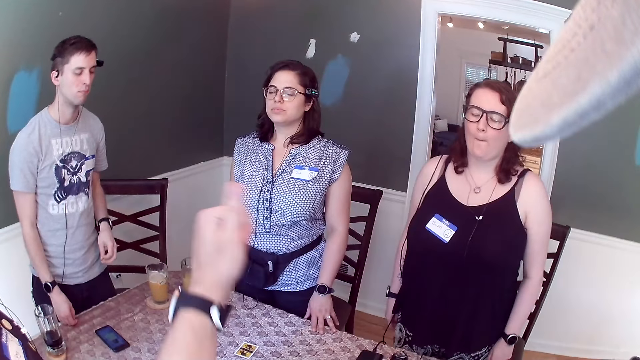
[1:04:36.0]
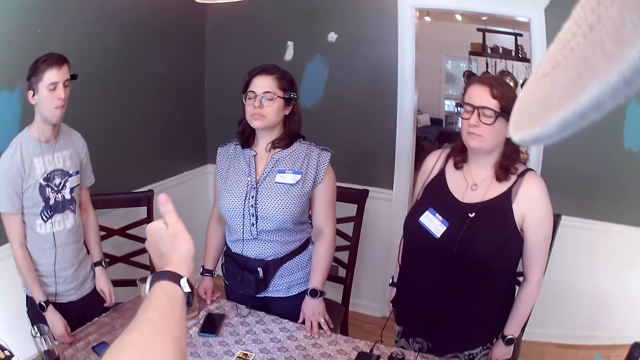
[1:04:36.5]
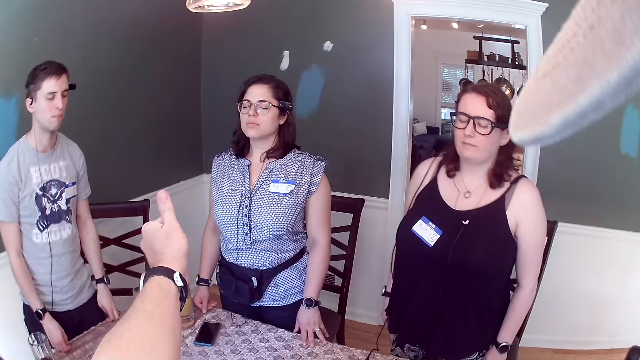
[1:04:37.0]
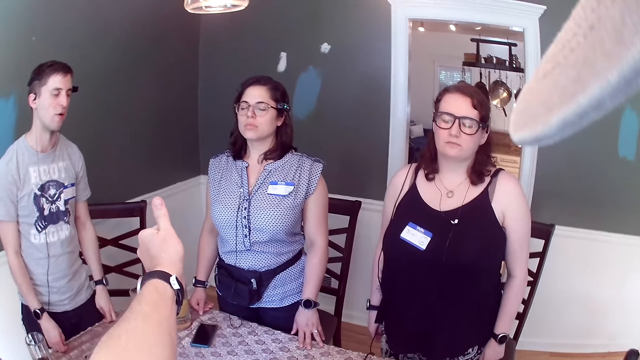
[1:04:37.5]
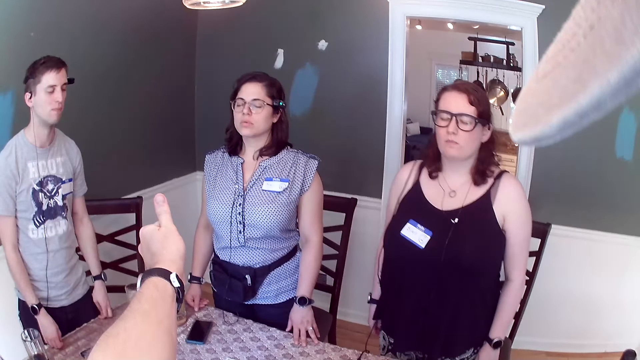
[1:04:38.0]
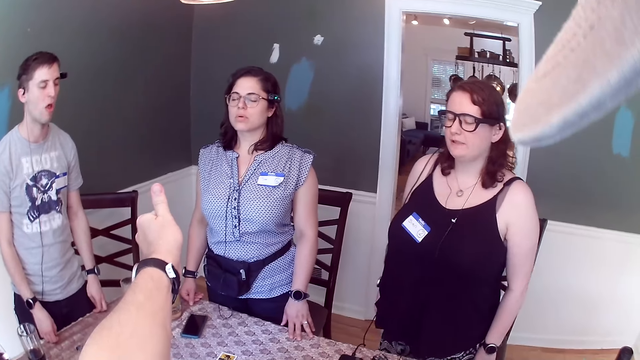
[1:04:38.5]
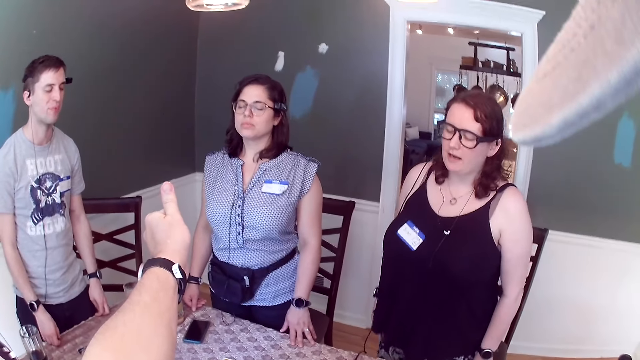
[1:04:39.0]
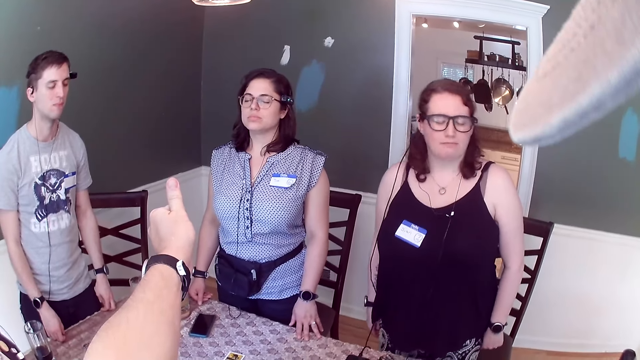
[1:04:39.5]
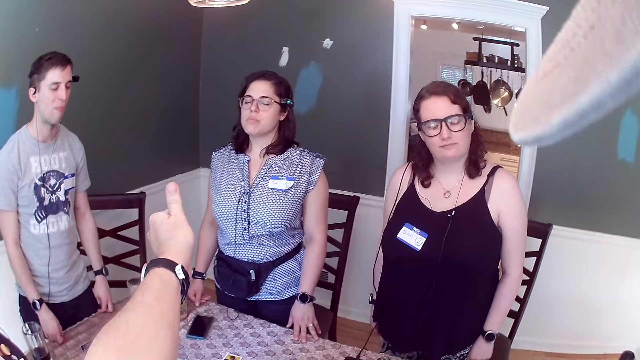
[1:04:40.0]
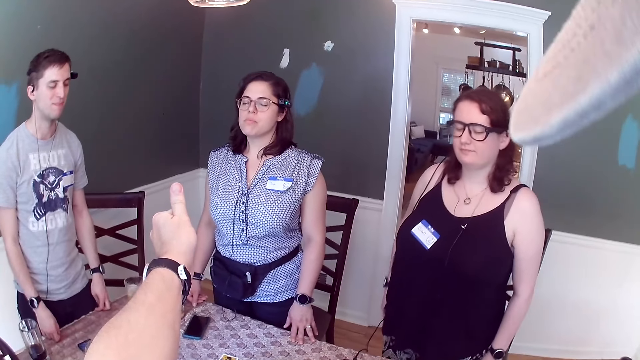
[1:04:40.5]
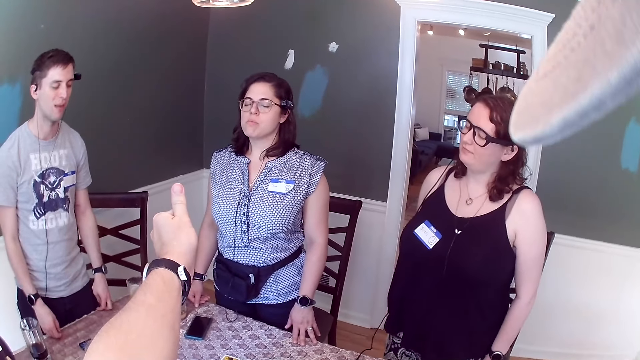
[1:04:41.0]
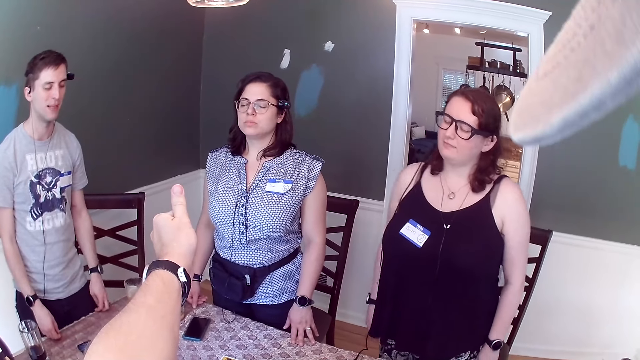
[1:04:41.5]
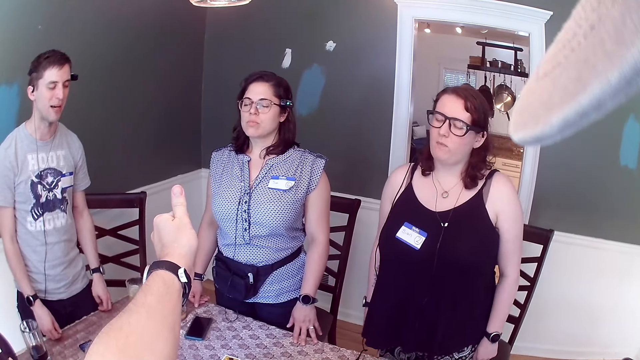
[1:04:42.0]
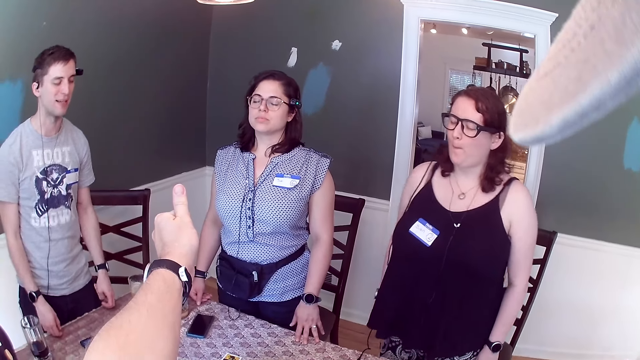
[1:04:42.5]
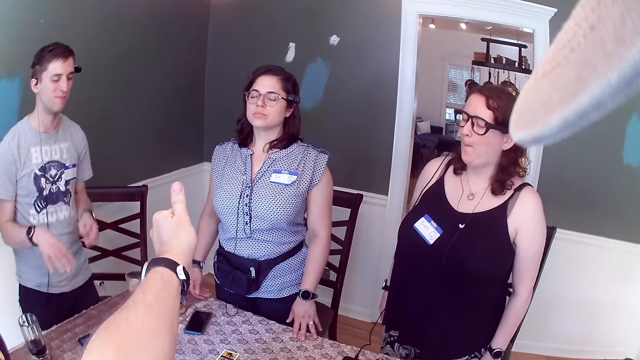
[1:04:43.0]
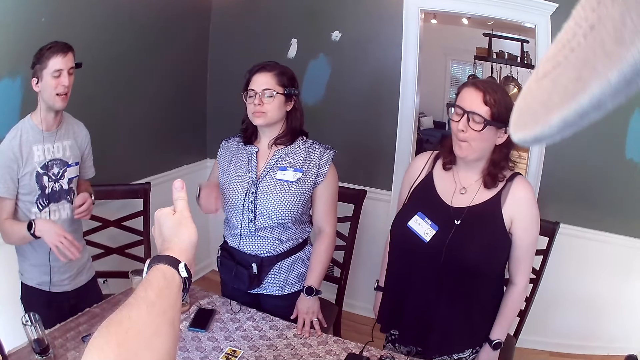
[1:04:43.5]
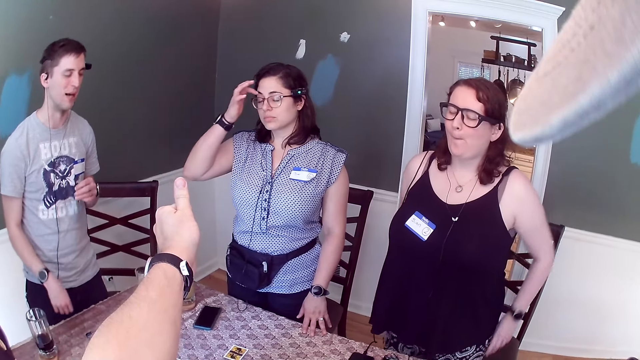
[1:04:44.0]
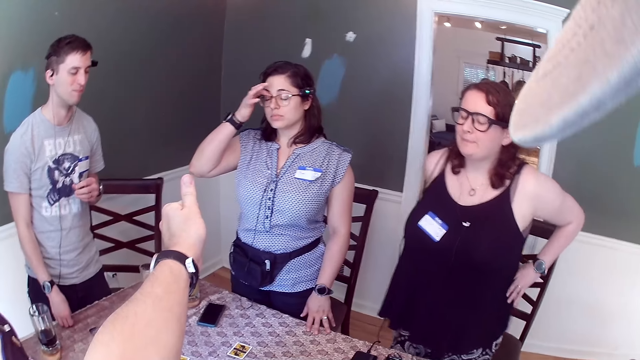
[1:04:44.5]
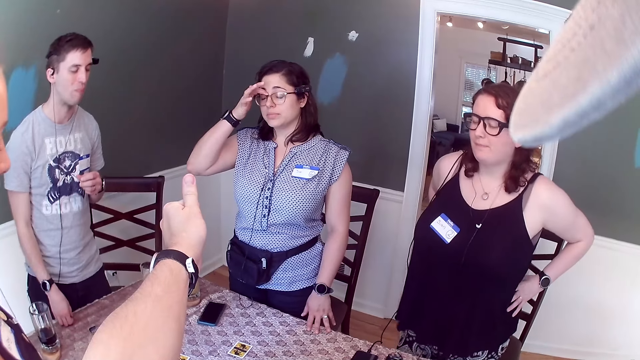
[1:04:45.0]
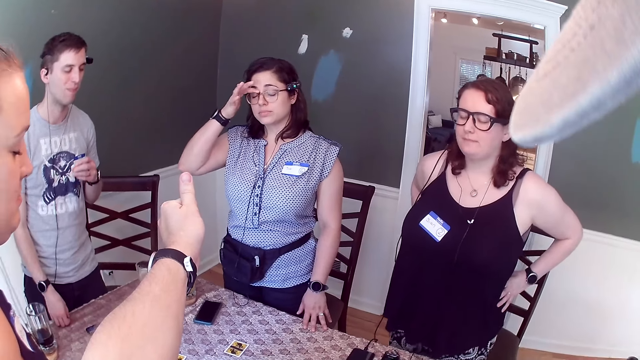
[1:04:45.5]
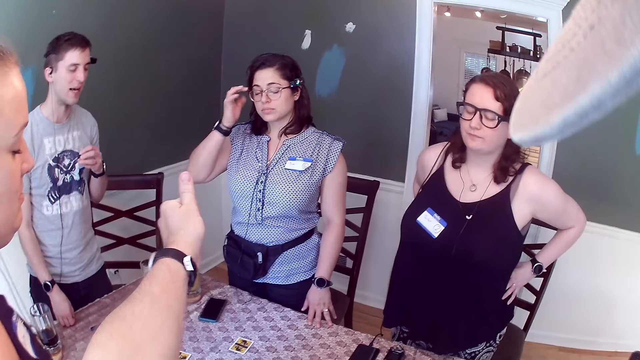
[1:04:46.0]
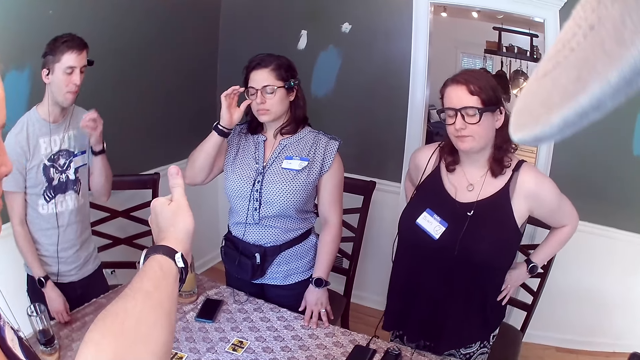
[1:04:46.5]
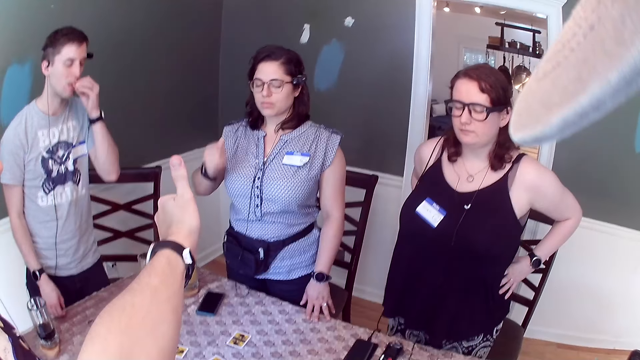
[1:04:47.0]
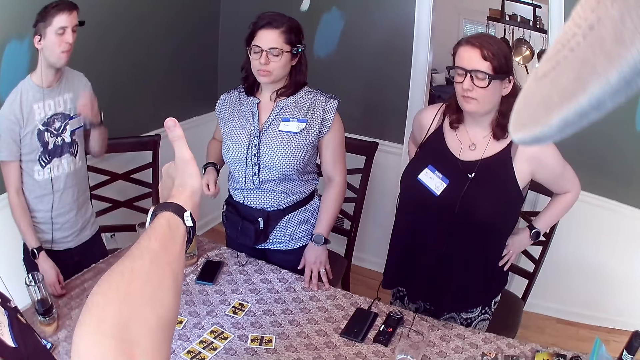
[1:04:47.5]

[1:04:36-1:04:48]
The camera wearer gives a thumbs up. The man interacts with the woman, another woman and a third woman.

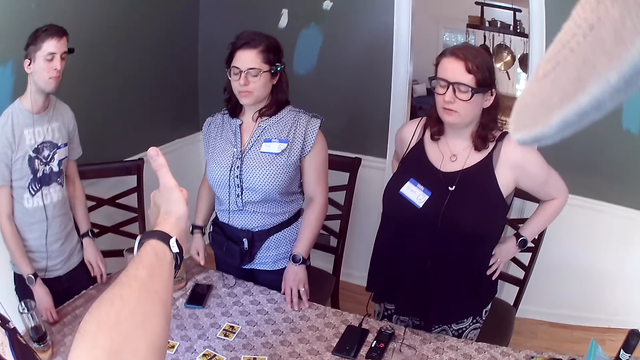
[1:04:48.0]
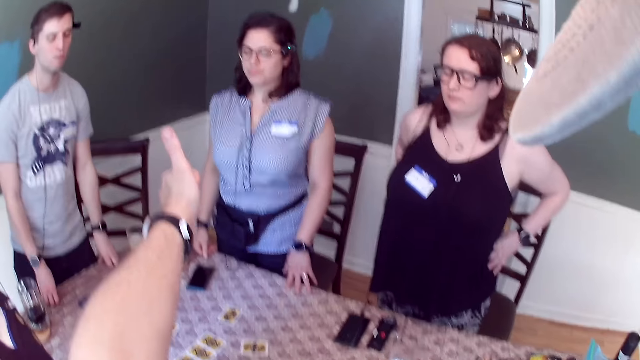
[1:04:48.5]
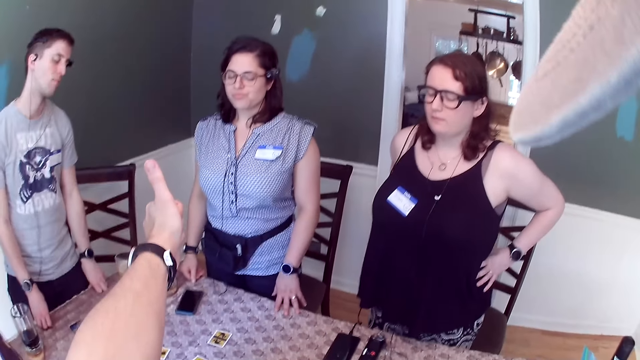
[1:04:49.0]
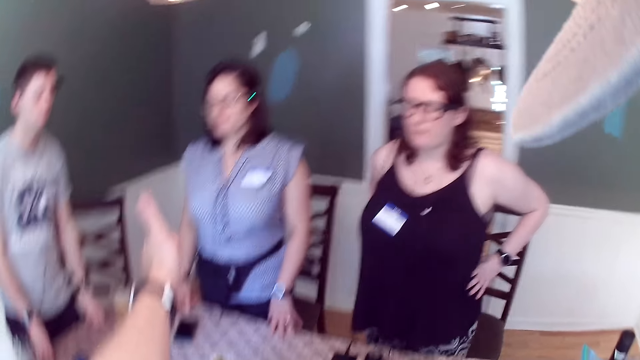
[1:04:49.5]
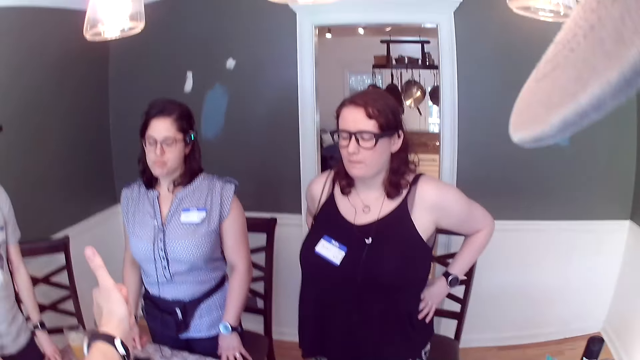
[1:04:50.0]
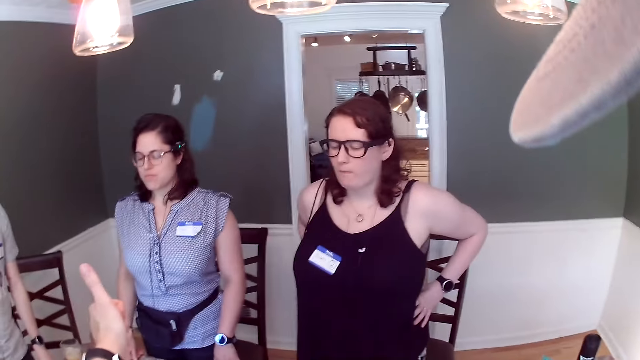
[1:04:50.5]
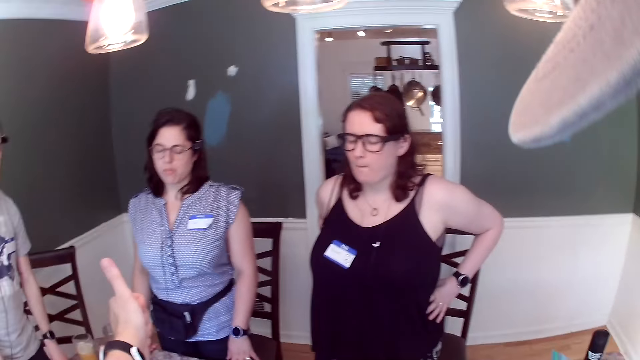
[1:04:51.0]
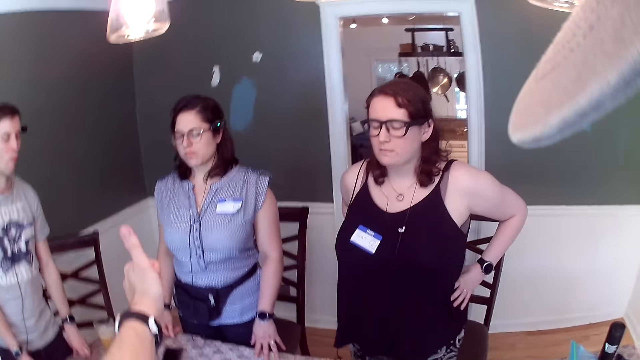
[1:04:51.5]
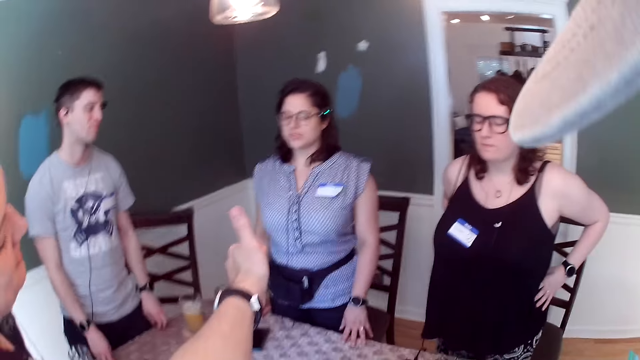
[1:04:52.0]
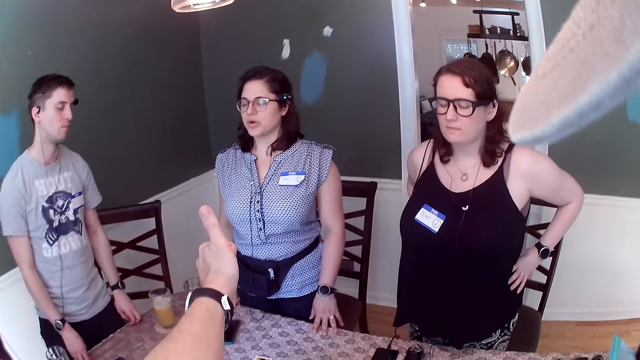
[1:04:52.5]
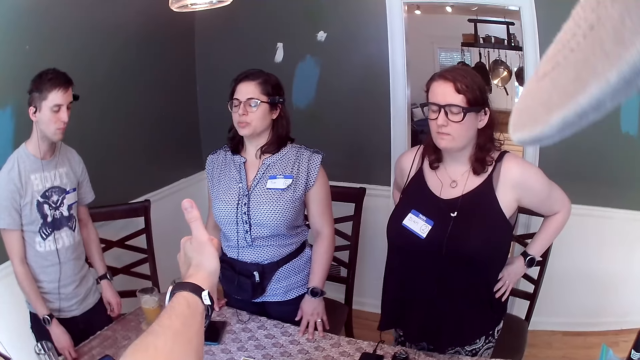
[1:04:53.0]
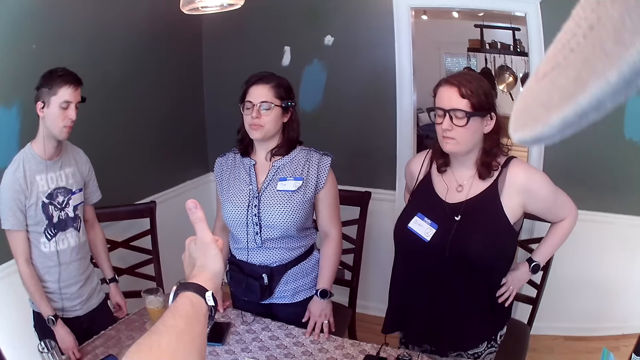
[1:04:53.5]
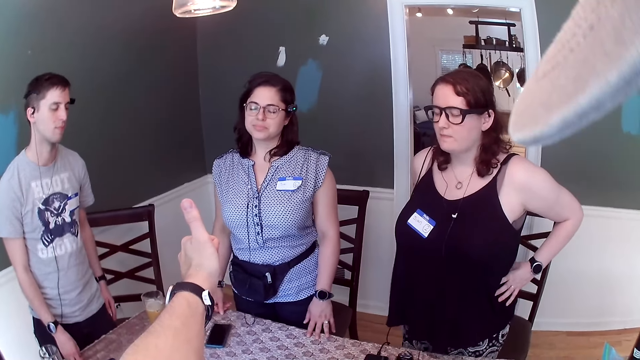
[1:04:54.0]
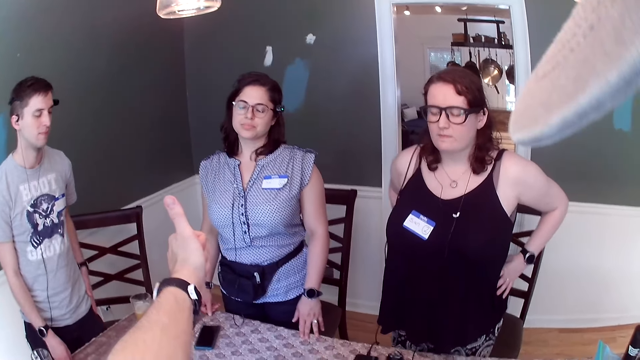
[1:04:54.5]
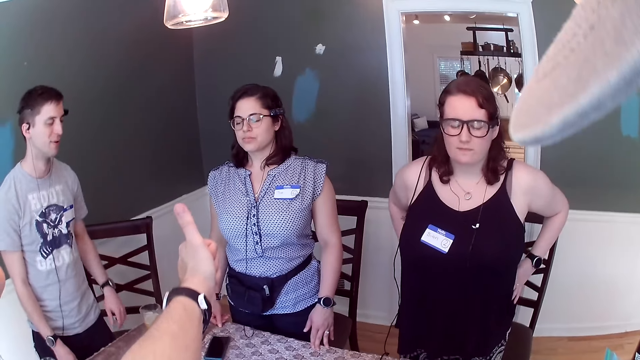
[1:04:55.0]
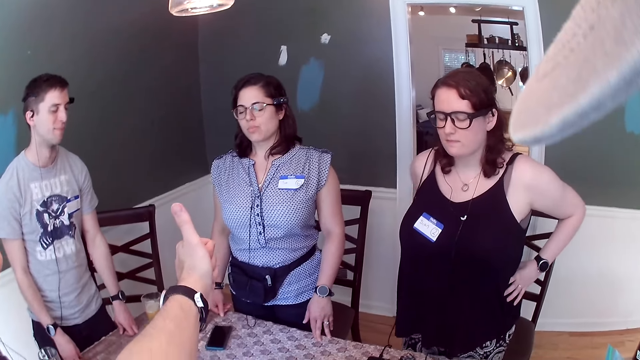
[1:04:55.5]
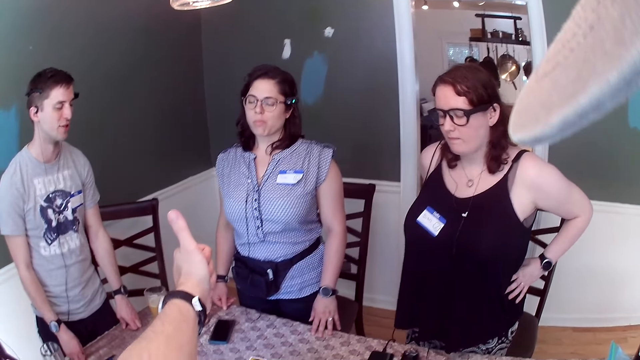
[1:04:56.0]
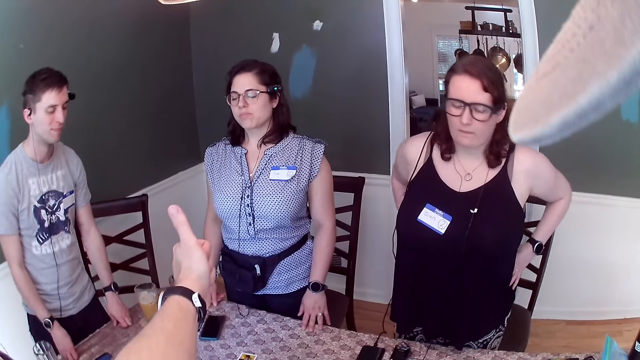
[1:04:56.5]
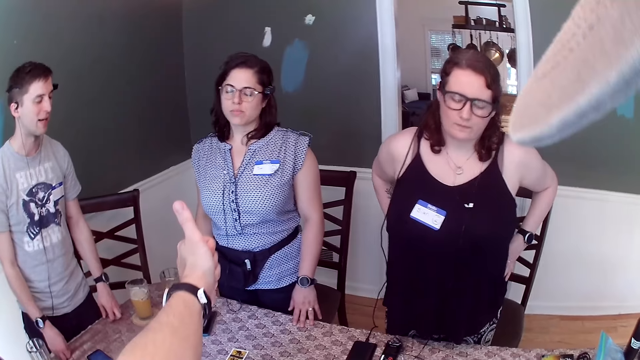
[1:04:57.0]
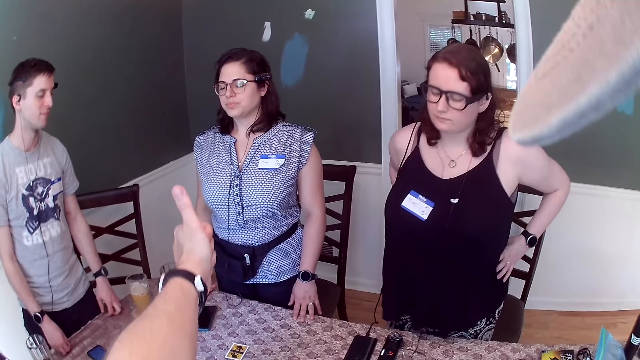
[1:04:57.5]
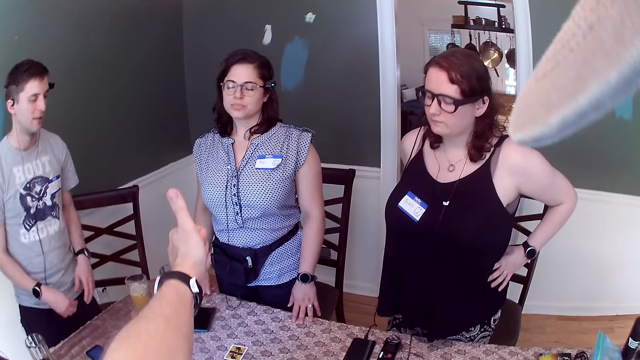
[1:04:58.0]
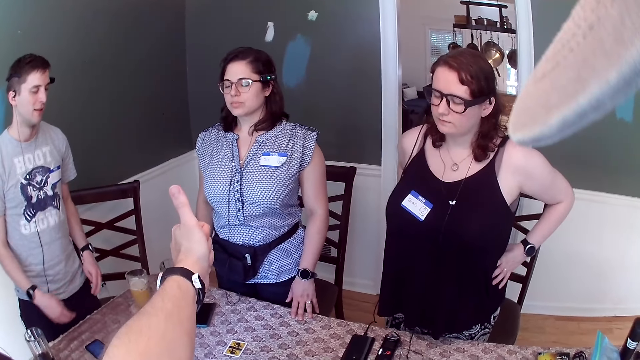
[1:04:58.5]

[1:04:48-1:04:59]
The camera wearer dances to the tune.
